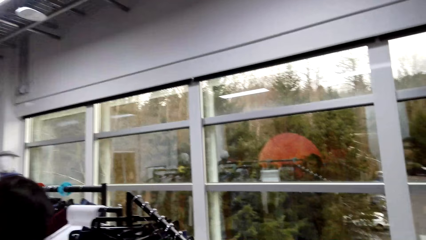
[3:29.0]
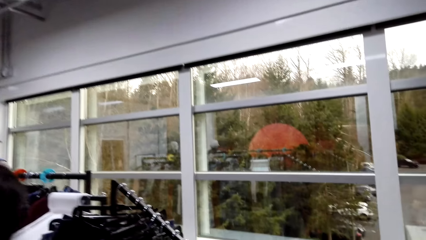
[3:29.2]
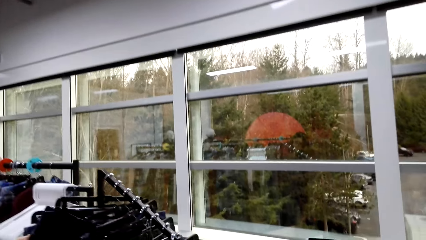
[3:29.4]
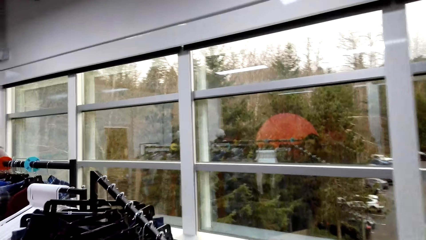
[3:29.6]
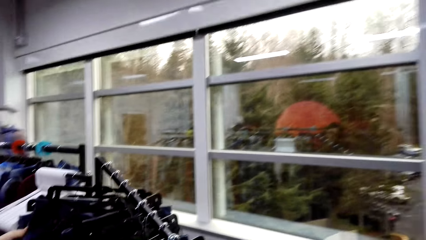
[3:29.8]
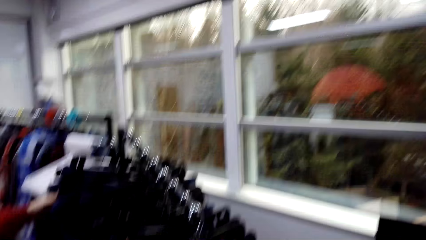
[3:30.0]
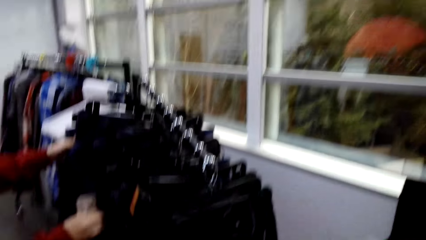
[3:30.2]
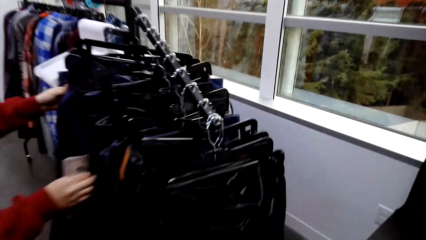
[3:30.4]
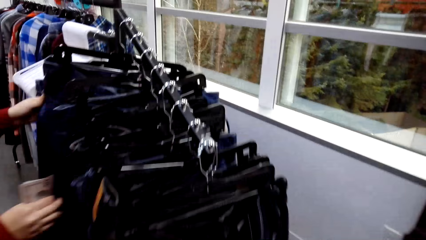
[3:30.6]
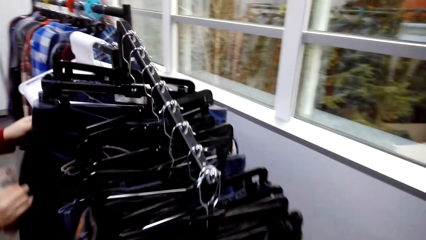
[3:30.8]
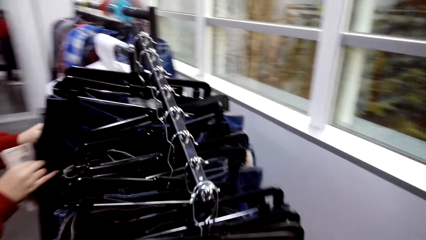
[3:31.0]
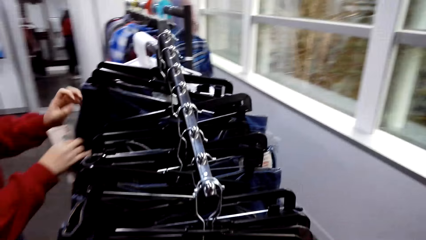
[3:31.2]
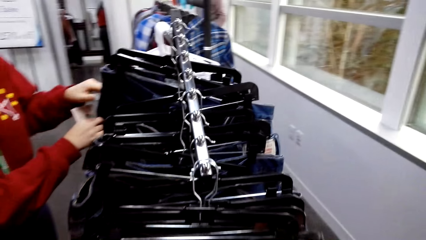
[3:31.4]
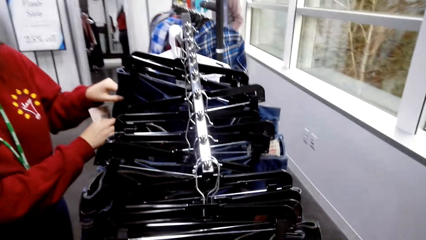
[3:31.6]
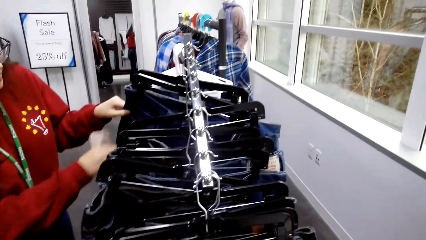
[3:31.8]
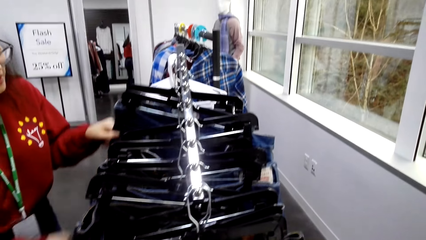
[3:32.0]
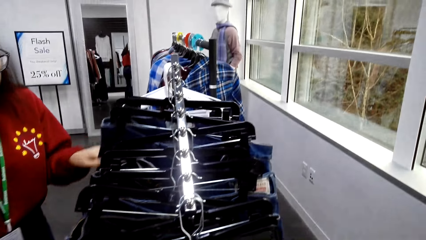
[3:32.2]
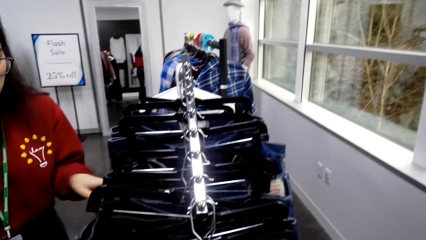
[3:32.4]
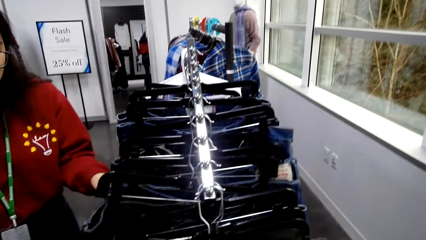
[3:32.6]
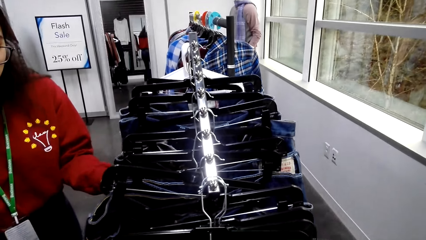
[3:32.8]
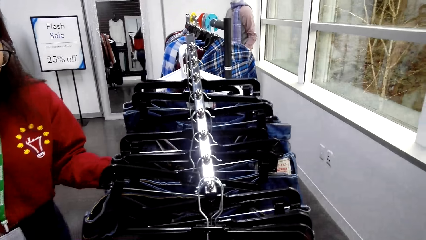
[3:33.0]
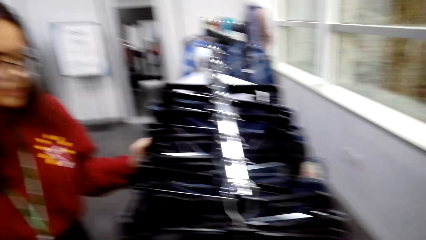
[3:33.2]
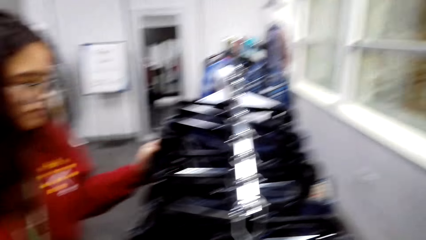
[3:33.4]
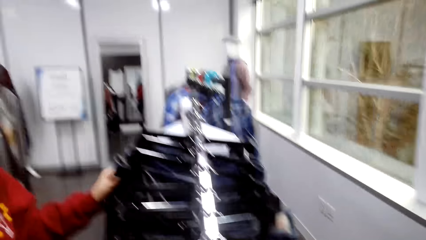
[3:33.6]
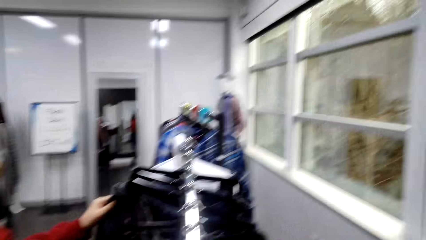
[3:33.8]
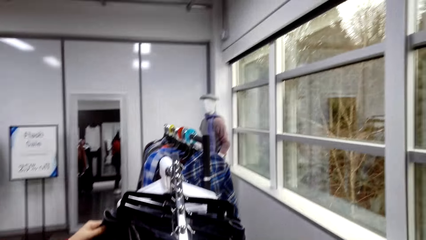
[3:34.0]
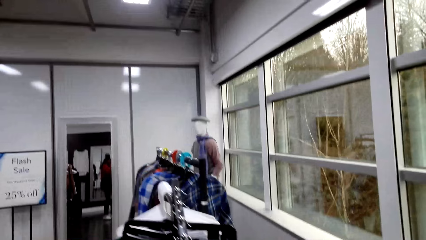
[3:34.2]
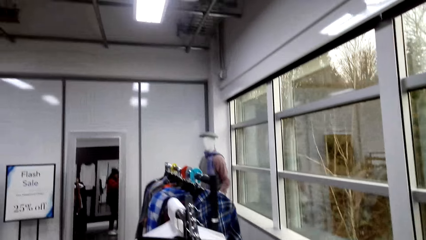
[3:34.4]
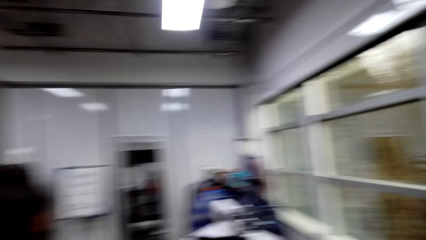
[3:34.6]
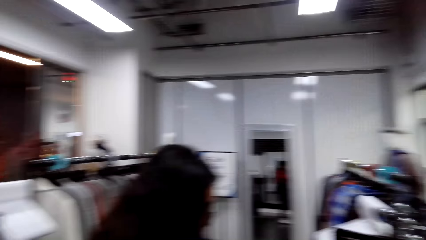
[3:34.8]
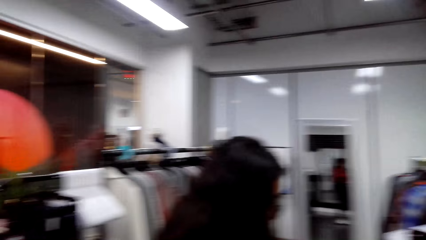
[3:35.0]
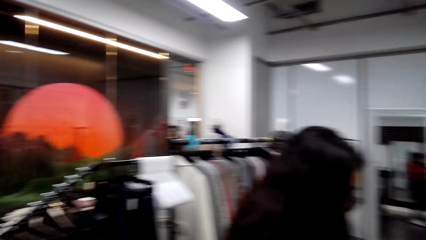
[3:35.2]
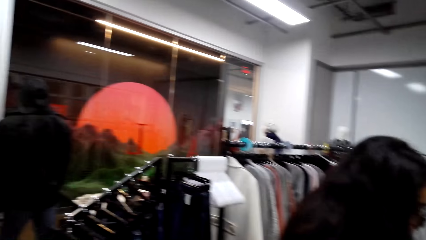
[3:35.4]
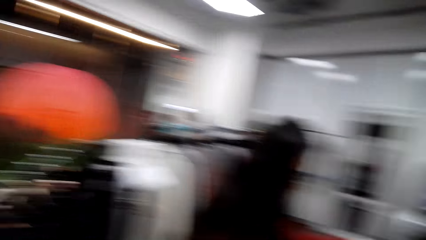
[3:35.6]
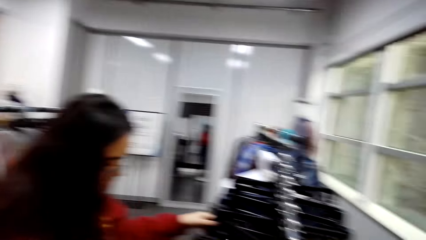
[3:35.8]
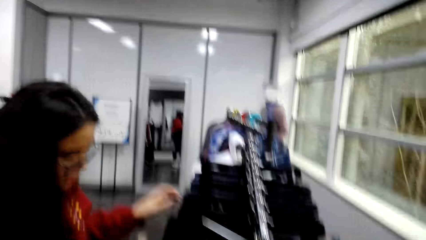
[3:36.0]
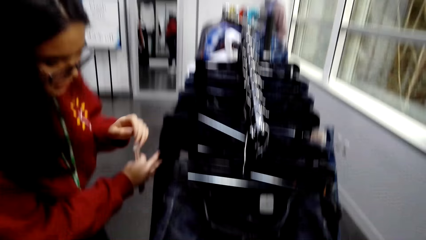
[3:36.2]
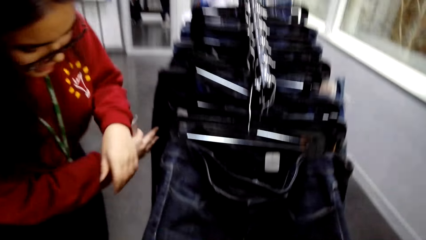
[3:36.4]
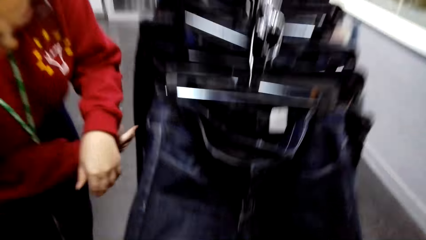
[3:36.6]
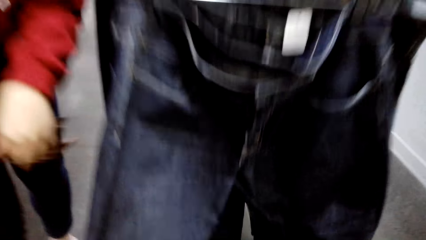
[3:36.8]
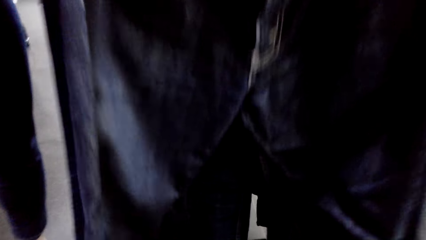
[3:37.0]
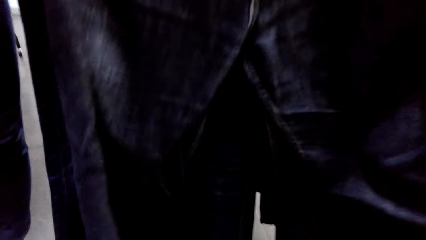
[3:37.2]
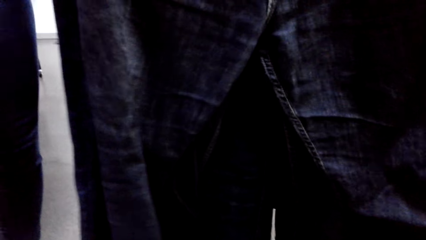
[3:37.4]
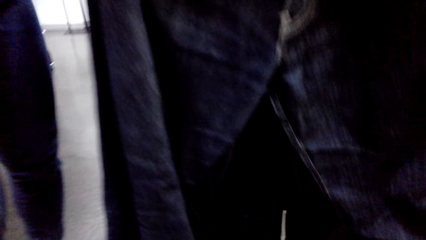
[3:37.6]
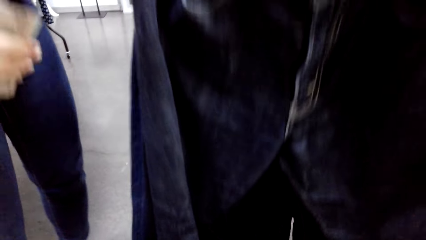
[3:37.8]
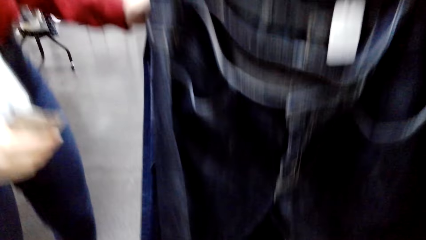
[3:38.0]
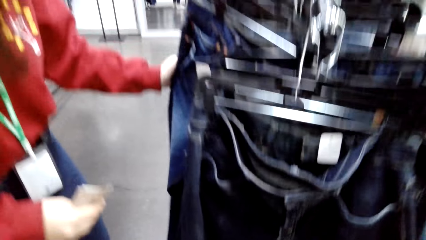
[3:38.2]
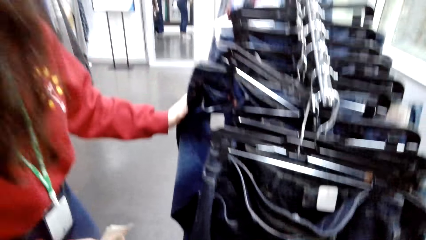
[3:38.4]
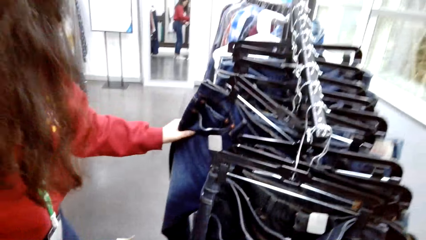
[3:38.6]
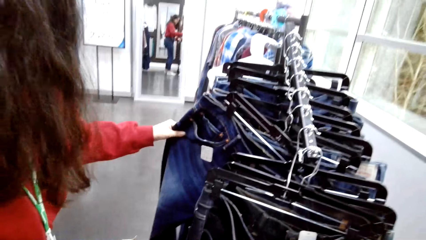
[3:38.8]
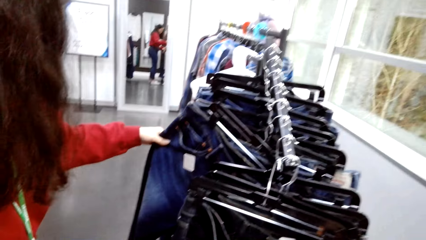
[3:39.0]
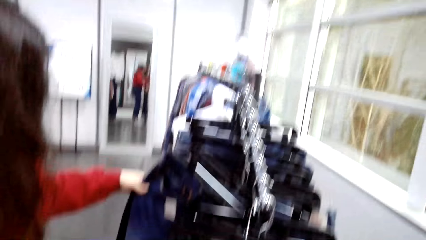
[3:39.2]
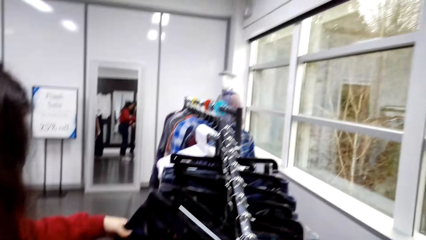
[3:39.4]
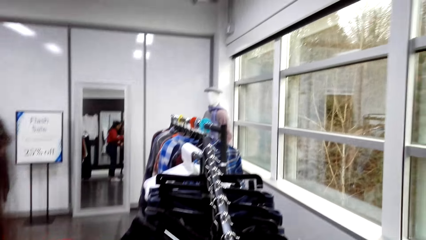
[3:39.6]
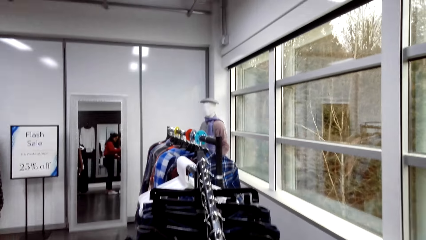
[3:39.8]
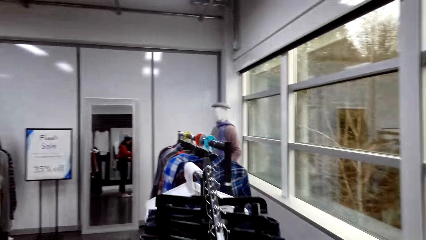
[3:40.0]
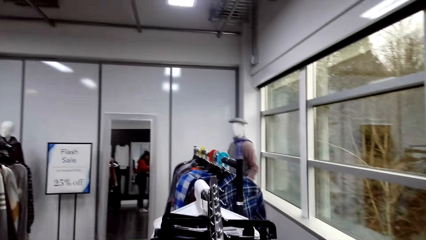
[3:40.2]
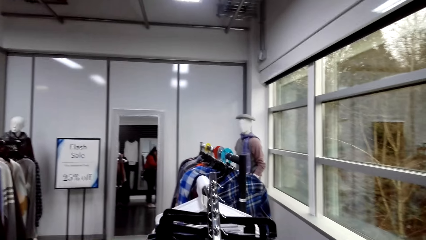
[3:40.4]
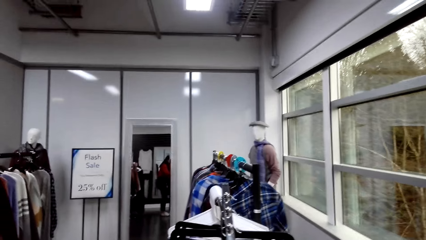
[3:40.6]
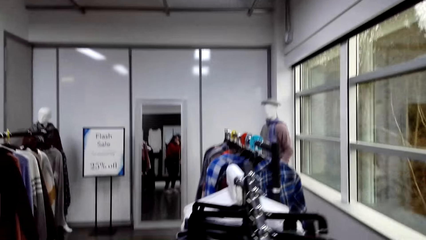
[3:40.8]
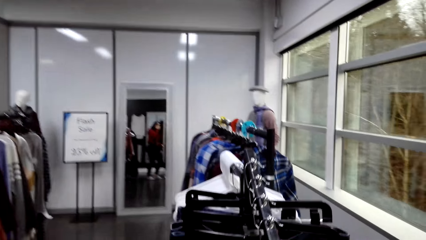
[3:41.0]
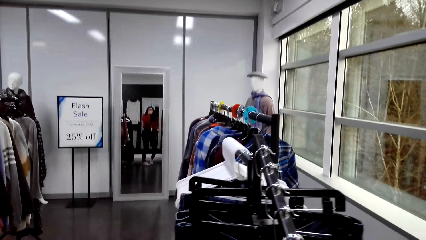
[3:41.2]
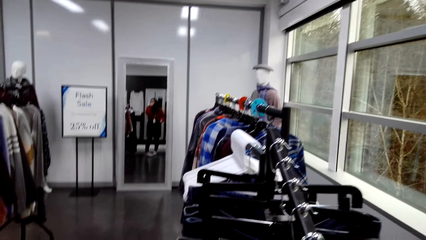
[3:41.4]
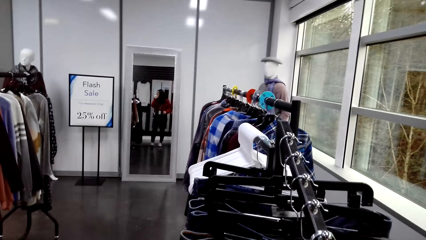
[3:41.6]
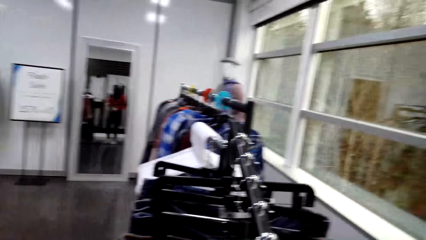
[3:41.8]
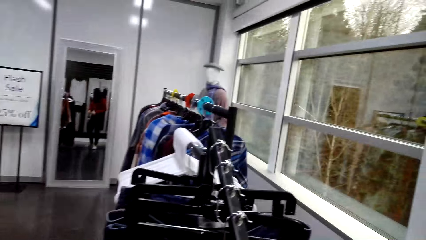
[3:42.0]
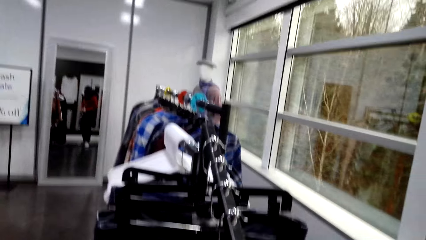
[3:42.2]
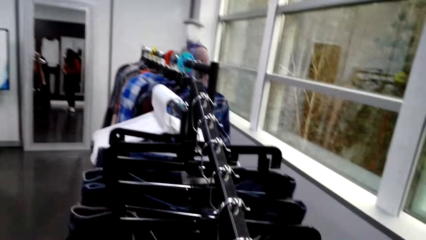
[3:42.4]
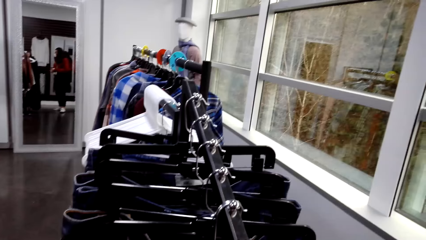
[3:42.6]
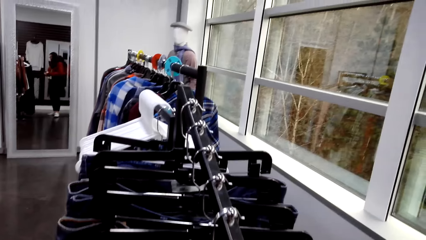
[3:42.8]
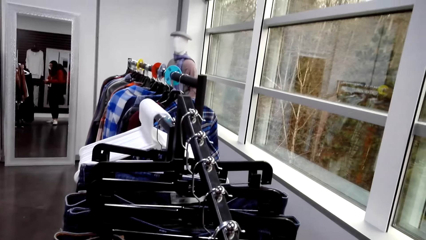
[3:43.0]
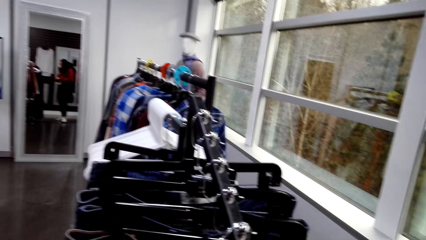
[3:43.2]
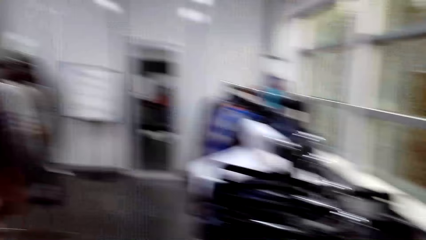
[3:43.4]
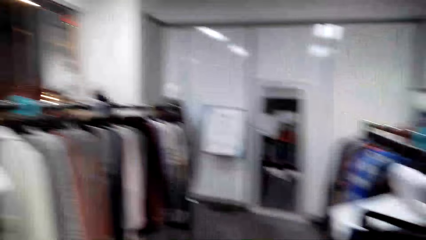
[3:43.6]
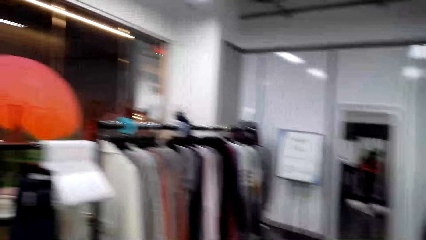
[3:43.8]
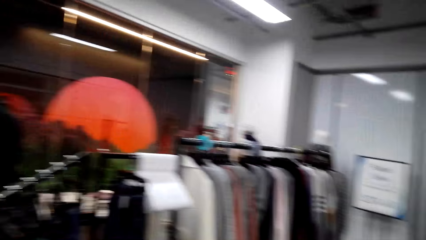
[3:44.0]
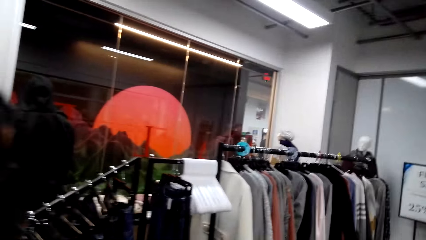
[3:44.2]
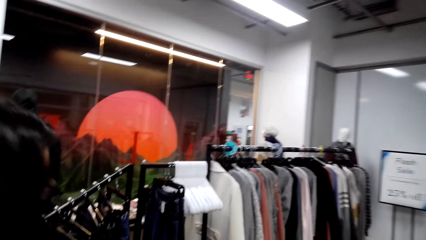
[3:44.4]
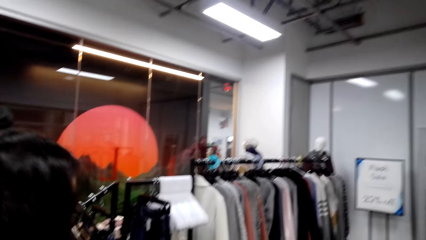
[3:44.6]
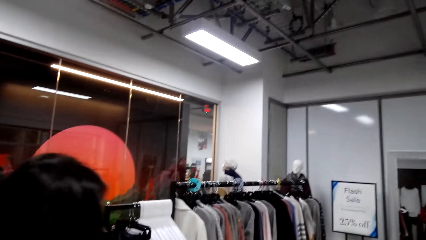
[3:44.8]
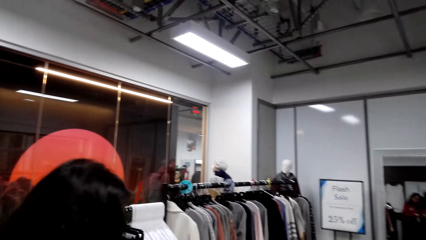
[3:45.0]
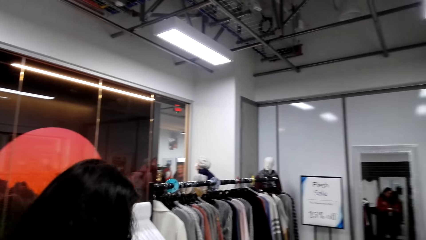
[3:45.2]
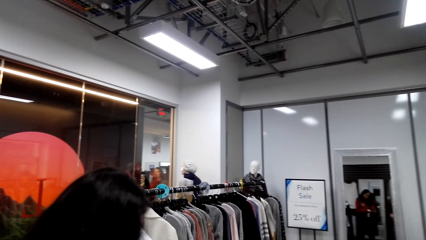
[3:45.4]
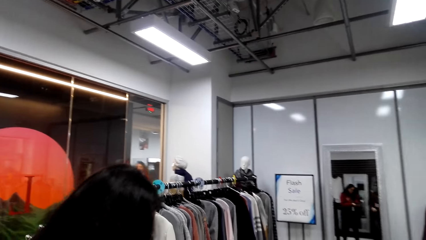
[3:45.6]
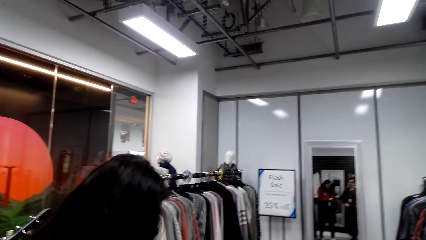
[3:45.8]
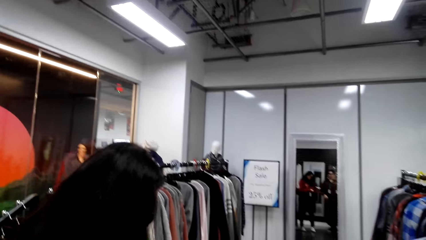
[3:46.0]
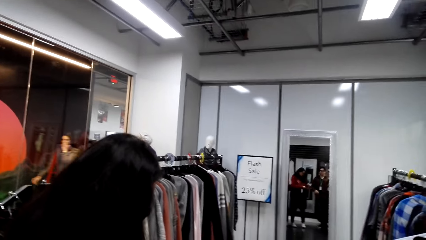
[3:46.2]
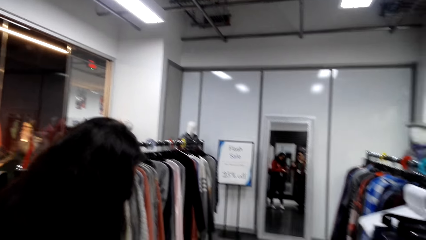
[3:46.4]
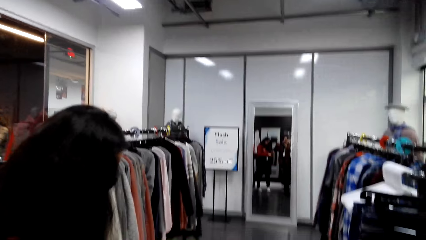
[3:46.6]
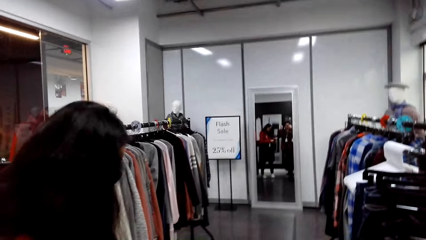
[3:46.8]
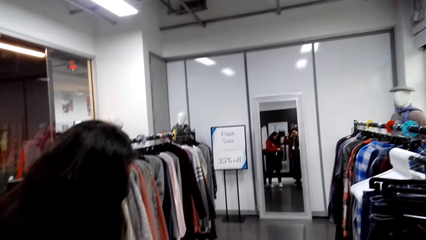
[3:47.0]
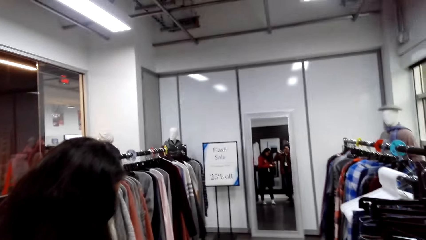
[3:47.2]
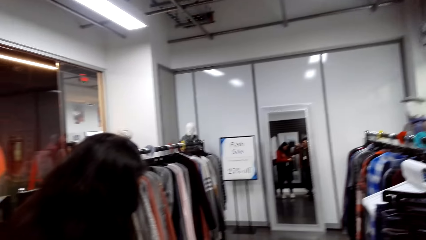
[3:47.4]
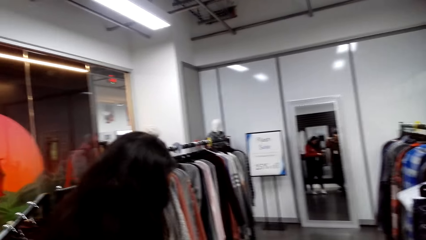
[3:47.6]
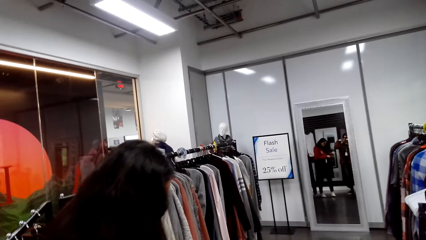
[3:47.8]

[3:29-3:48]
A woman touches clothes. The woman talks to the camera wearer, choosing a cloth on the hanger holder. The camera wearer speaks to the woman. They talk, look at the clothes. The woman laughs. The camera wearer speaks. The woman talks, counting her money.
